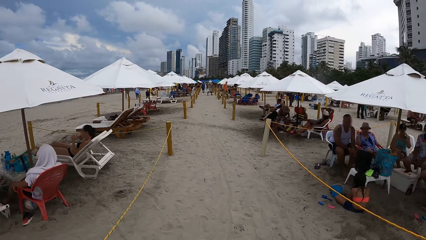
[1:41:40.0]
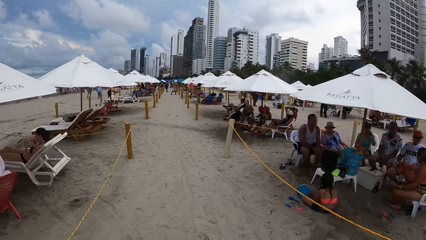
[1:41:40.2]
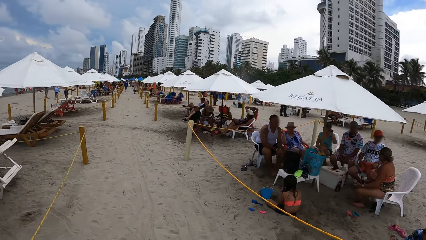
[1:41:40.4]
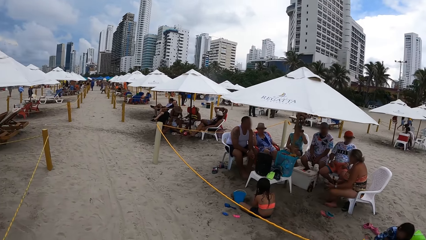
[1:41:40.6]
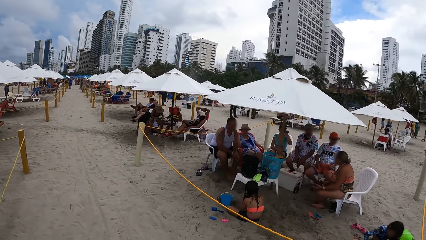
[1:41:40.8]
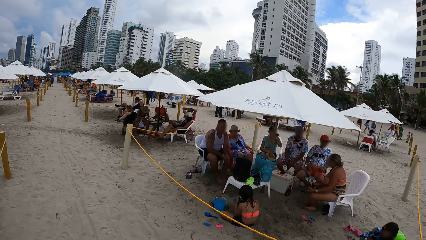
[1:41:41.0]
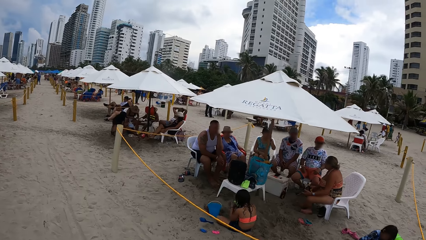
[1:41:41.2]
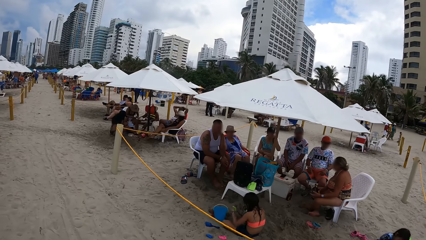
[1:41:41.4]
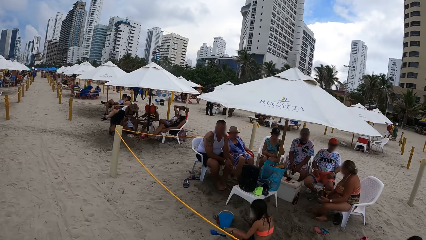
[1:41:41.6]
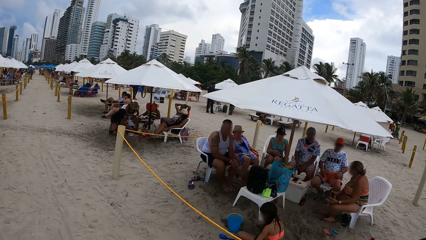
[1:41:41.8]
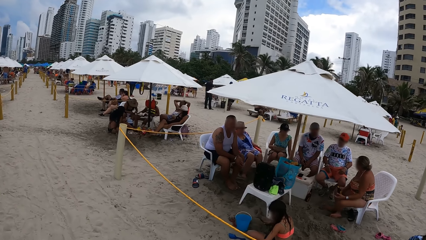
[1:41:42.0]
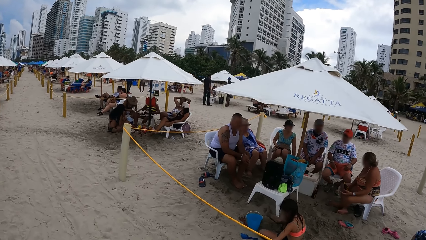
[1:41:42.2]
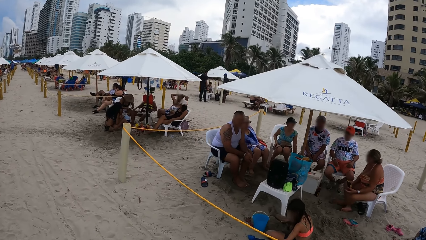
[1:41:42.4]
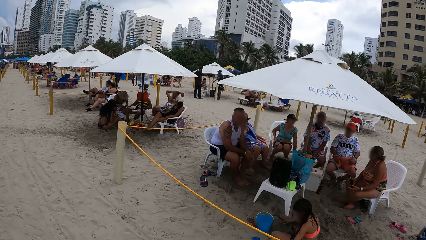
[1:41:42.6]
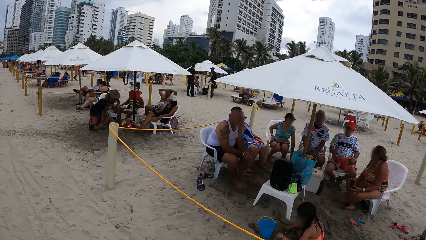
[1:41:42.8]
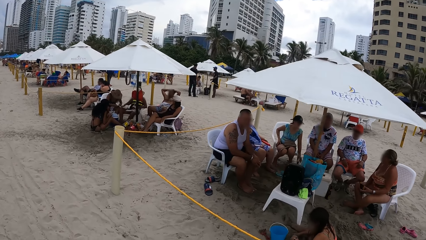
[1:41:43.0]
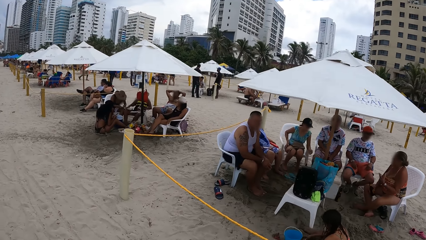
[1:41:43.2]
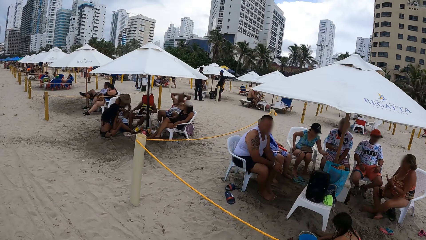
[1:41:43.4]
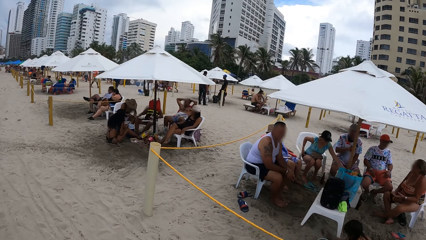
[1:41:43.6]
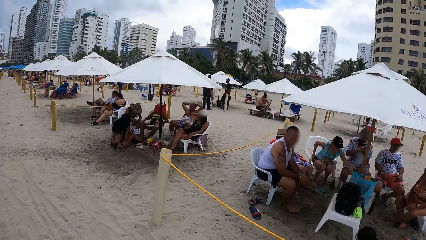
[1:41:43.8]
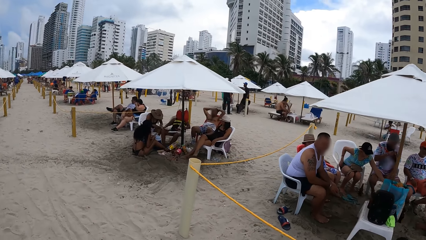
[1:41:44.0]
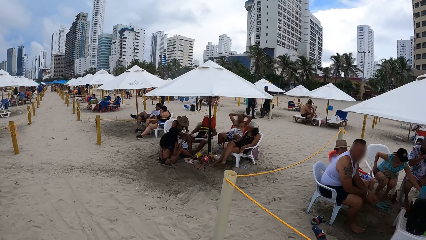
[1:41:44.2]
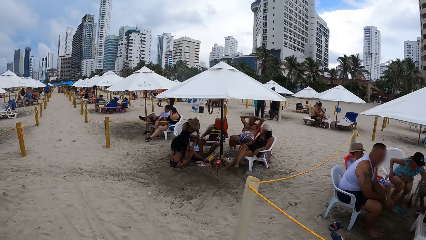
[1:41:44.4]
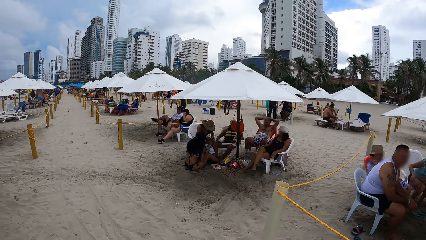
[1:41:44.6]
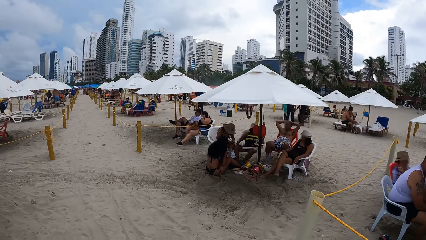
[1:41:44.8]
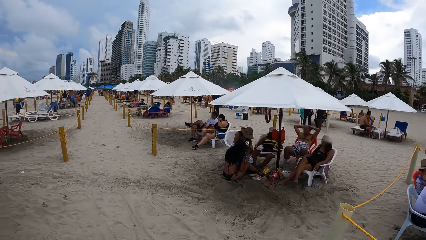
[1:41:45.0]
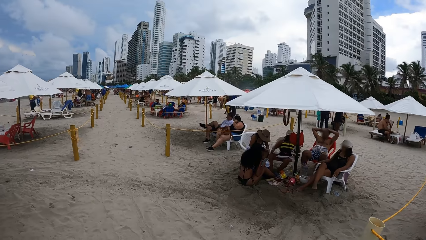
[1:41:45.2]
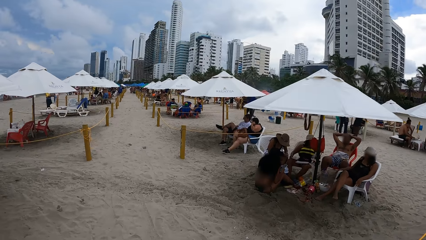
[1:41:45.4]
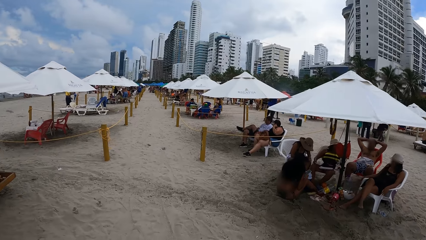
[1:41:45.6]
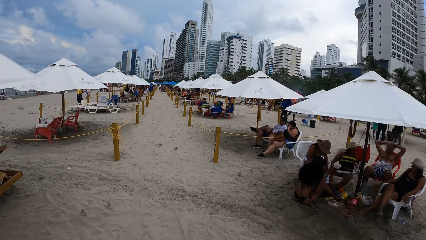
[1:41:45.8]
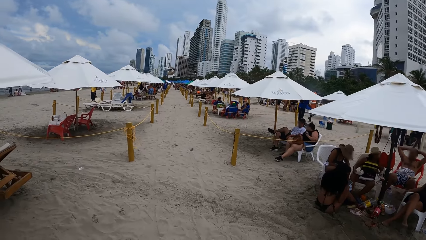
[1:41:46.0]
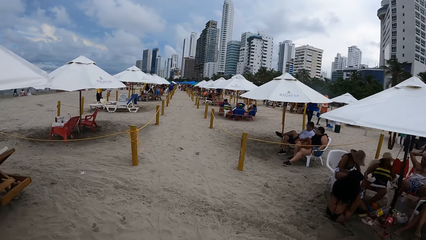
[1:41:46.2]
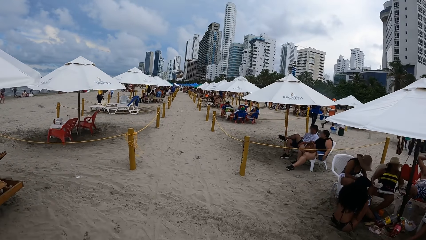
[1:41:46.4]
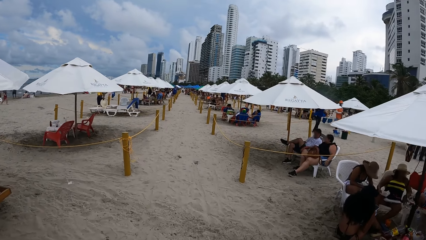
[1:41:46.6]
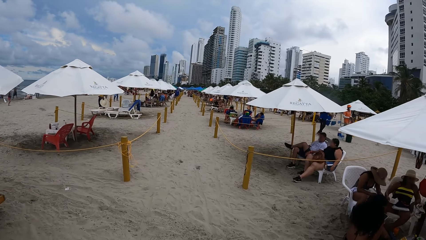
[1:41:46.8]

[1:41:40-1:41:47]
The camera wearer looks around the beach.

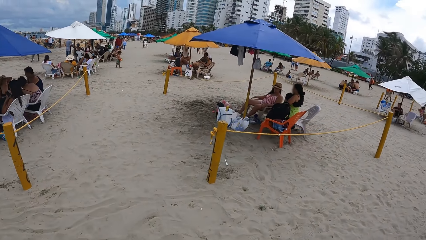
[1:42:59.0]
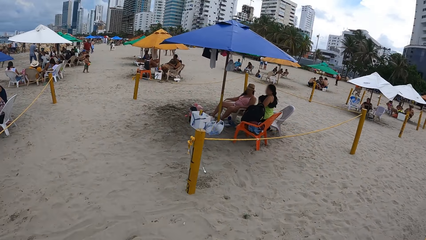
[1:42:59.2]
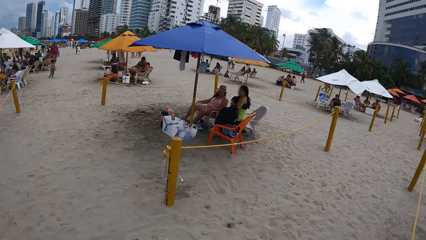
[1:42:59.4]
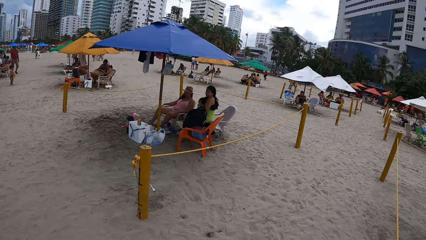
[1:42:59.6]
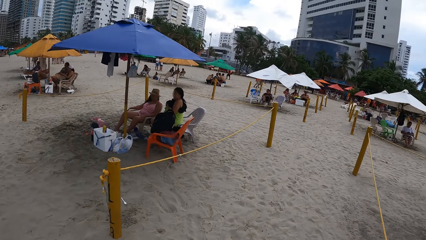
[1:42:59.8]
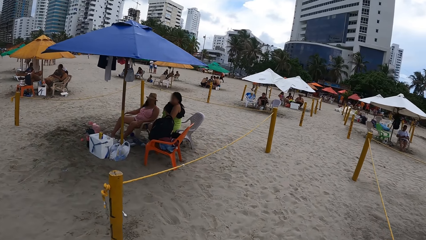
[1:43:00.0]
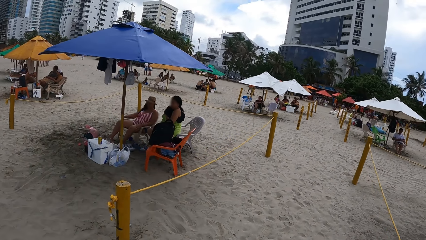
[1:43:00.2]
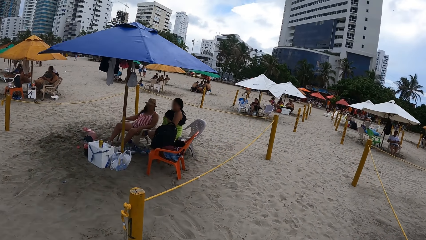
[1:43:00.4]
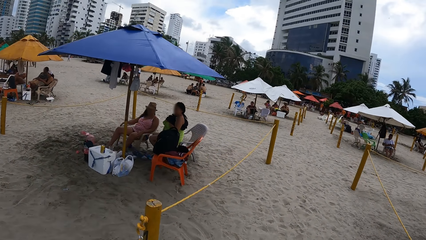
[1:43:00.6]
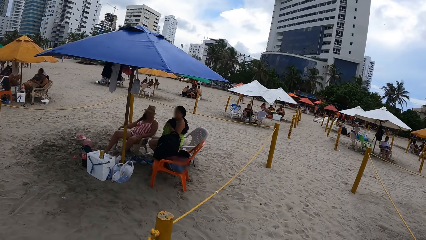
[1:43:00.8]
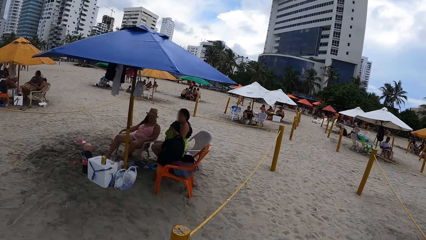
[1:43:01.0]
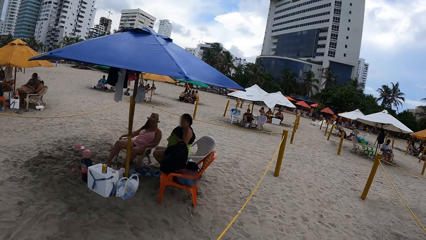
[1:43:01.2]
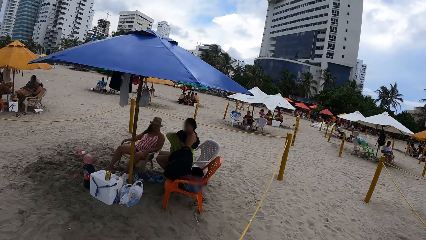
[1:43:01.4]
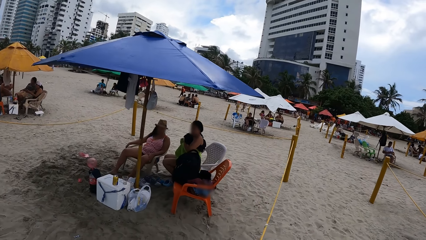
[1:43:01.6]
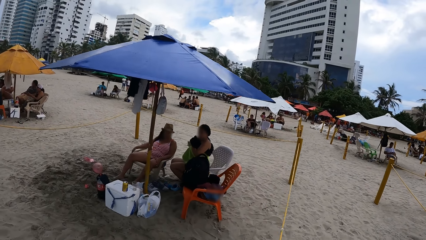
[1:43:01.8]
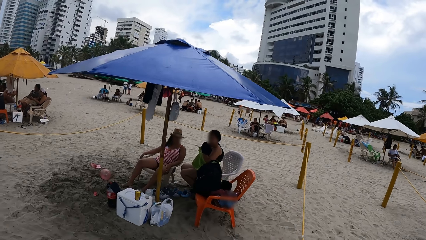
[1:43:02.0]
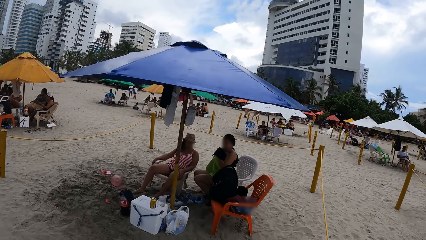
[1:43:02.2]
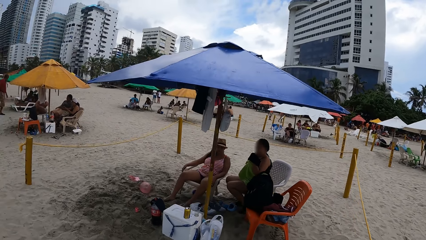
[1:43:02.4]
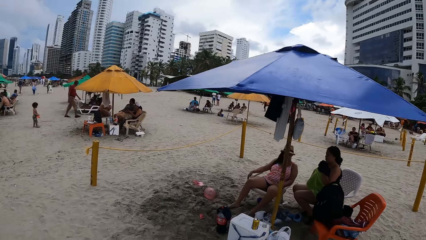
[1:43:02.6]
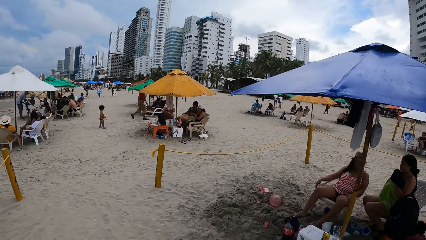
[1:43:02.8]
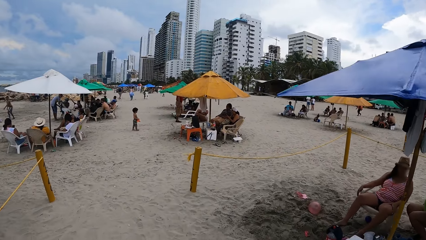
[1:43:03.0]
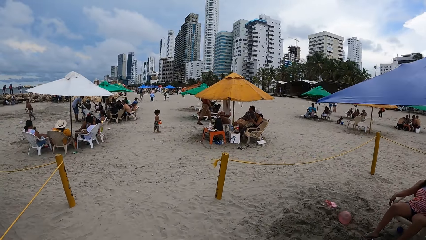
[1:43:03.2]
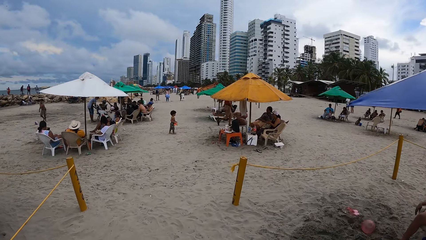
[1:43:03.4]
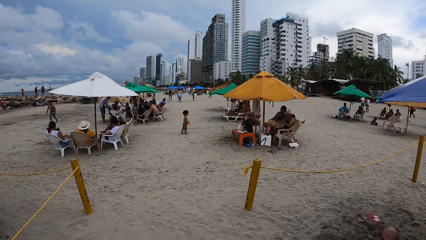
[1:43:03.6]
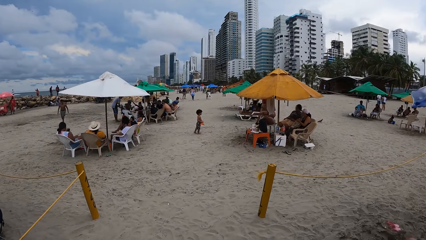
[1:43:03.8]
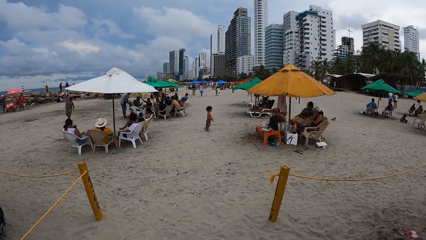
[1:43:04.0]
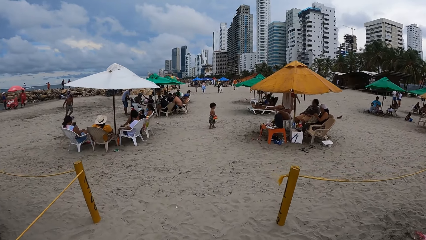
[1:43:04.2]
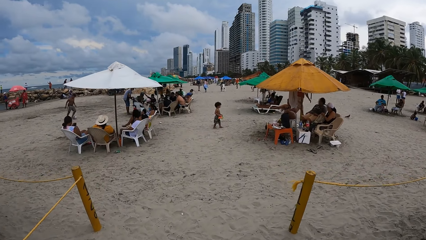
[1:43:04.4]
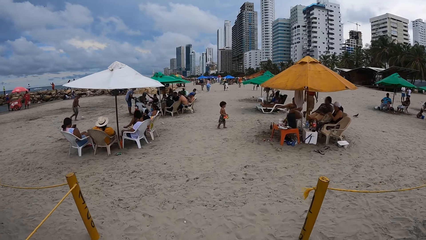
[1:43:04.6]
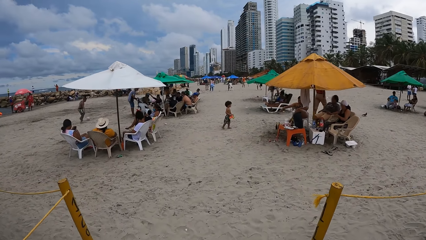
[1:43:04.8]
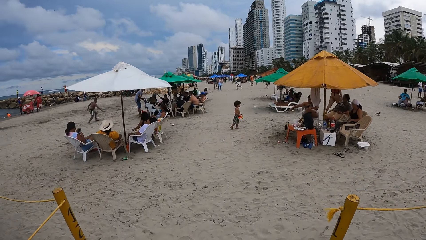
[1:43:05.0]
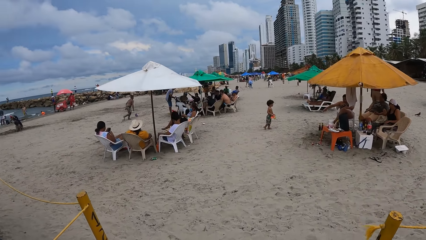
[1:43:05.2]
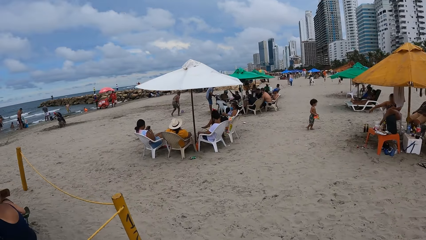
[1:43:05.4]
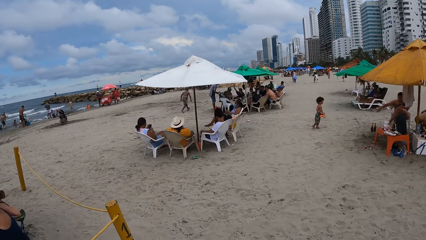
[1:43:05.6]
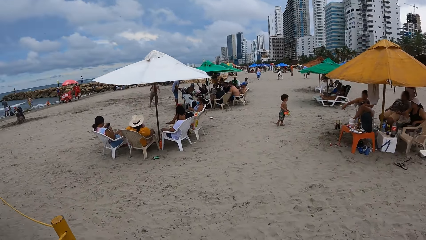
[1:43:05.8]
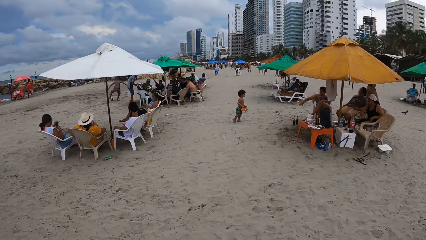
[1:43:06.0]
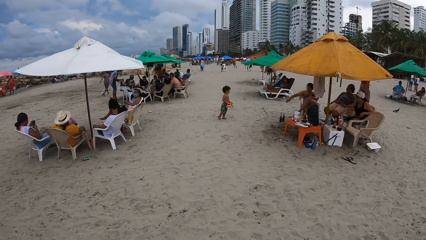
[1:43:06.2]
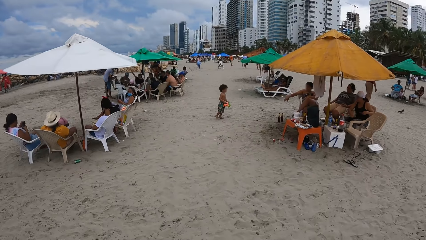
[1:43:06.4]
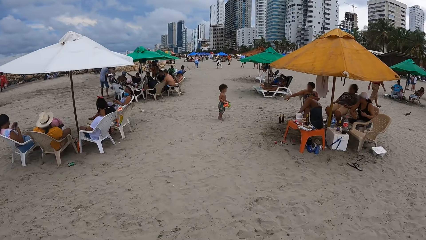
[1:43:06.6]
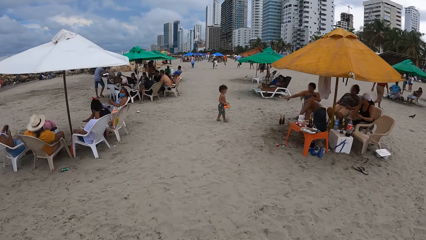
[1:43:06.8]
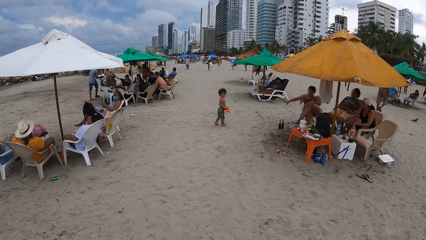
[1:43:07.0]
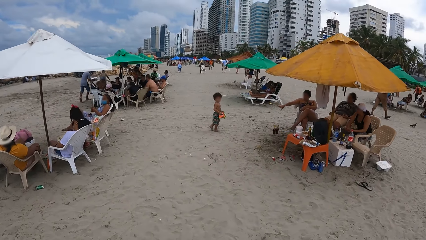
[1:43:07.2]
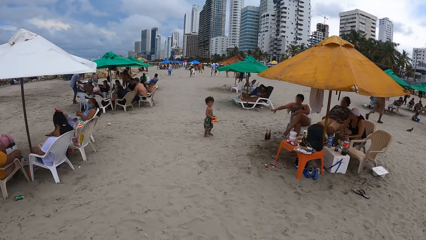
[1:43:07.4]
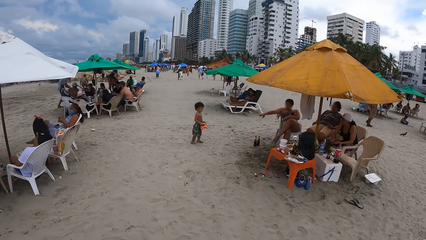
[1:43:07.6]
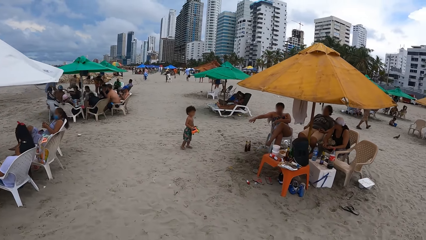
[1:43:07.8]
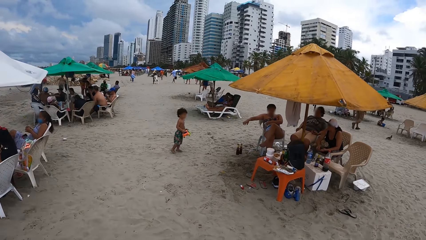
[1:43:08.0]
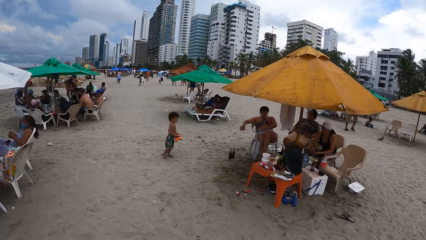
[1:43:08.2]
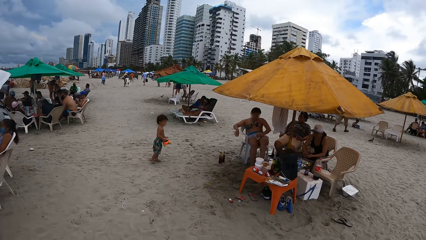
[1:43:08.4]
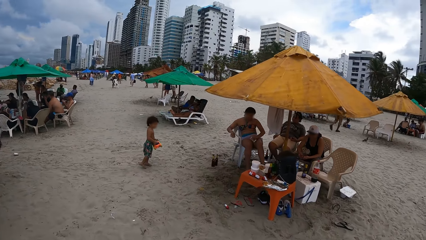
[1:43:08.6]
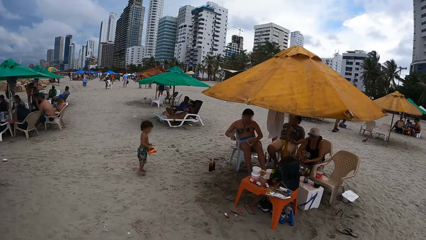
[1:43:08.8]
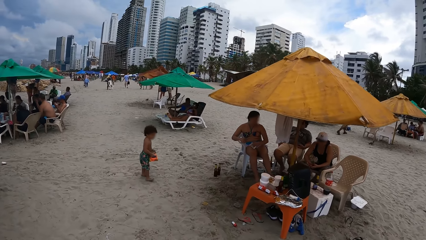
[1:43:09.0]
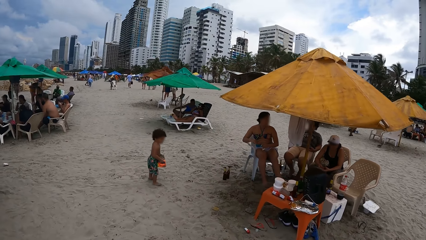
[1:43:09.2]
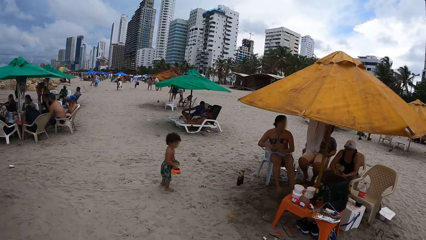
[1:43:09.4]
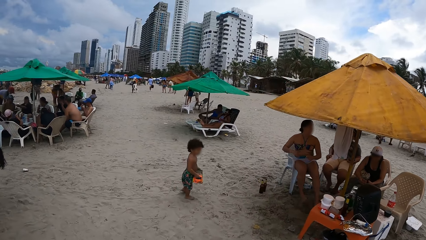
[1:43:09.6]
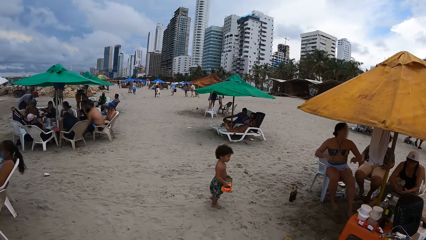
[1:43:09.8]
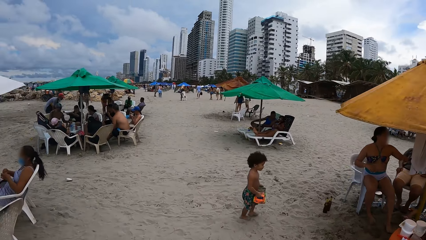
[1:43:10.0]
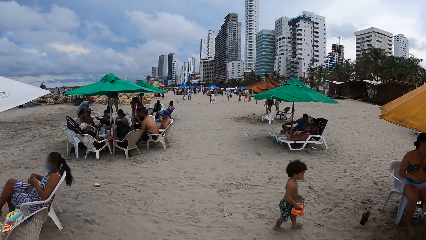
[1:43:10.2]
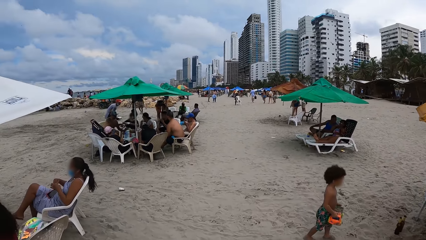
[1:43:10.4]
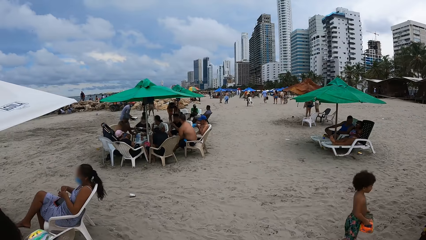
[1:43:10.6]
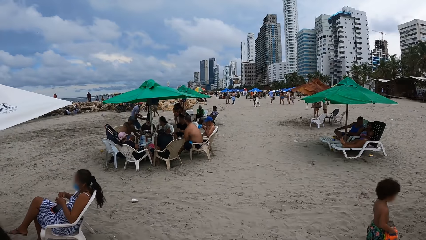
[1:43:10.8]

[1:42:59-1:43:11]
The camera wearer looks around the beach.
